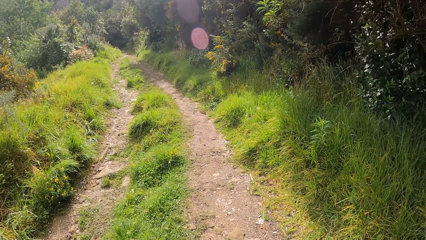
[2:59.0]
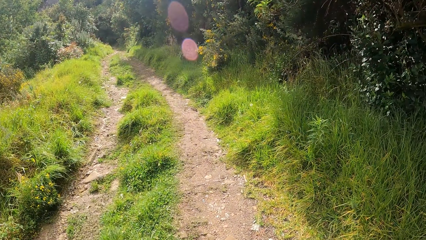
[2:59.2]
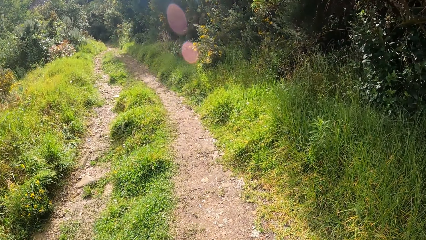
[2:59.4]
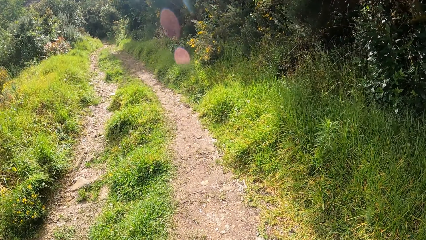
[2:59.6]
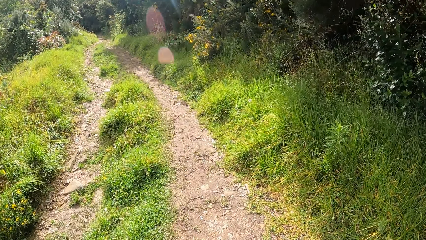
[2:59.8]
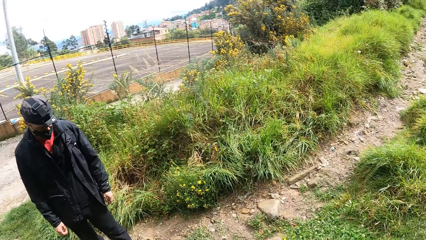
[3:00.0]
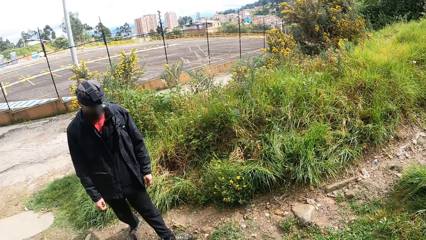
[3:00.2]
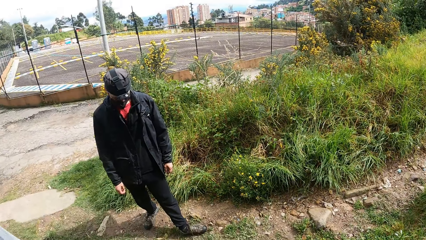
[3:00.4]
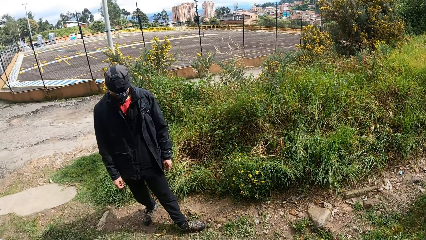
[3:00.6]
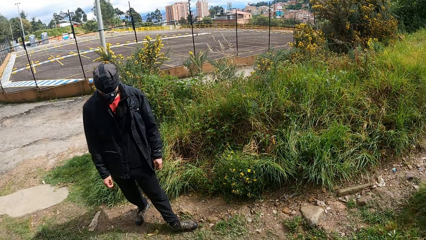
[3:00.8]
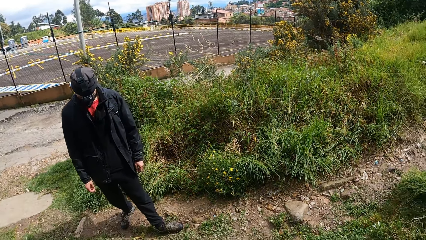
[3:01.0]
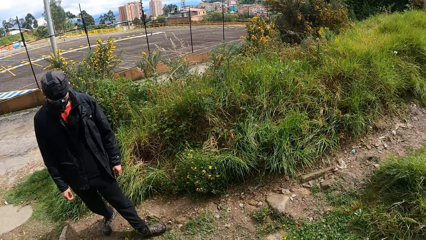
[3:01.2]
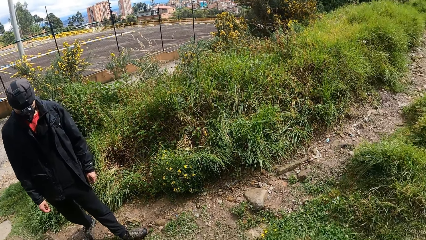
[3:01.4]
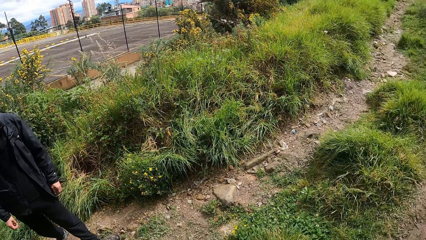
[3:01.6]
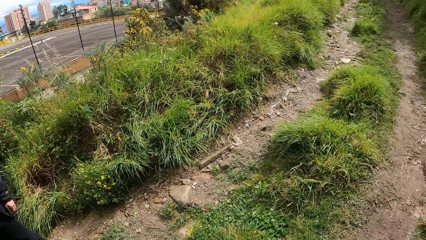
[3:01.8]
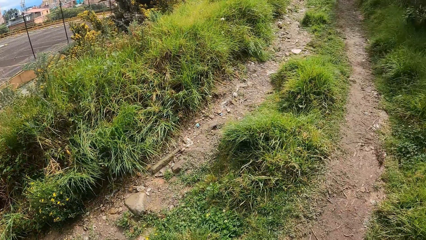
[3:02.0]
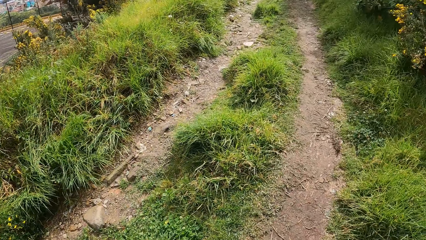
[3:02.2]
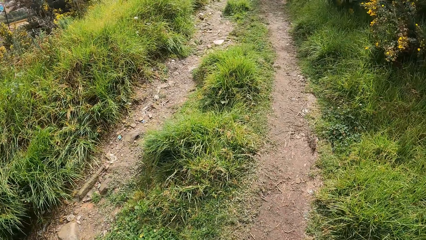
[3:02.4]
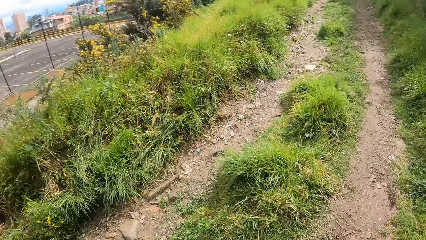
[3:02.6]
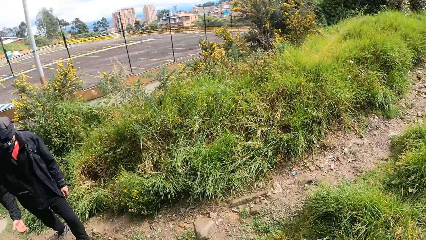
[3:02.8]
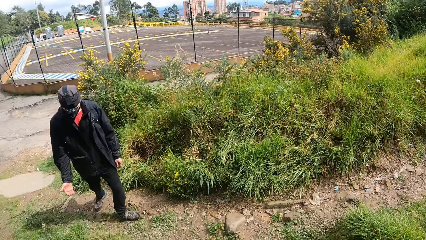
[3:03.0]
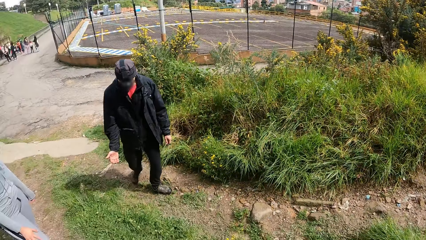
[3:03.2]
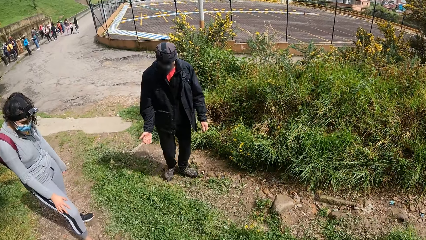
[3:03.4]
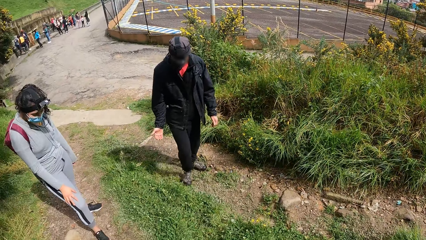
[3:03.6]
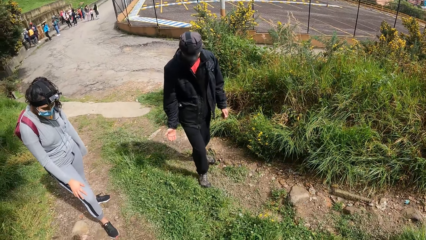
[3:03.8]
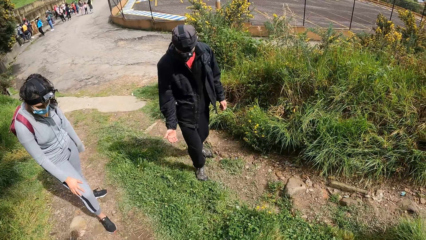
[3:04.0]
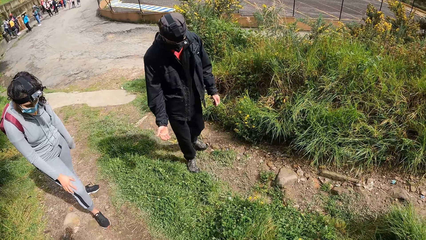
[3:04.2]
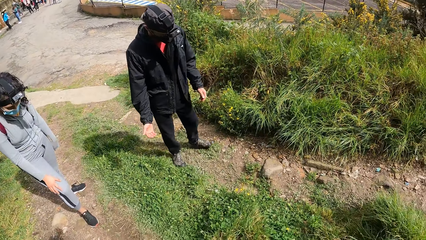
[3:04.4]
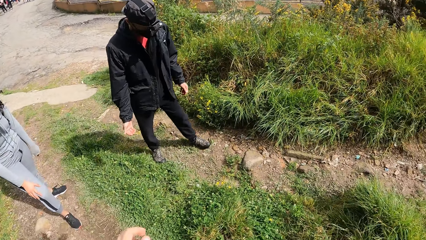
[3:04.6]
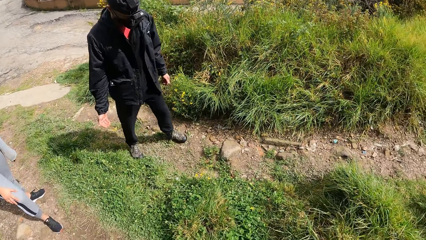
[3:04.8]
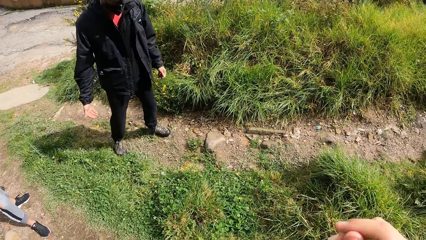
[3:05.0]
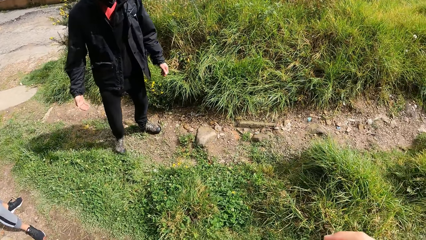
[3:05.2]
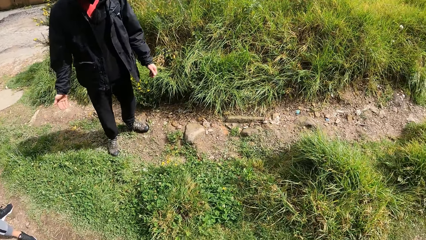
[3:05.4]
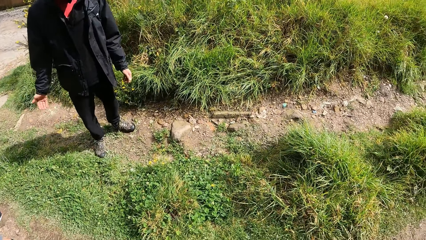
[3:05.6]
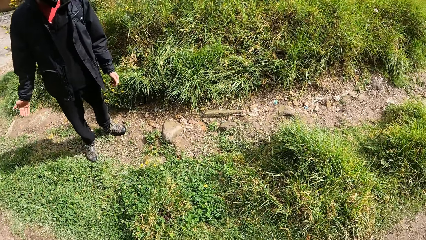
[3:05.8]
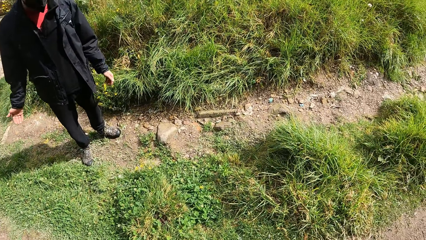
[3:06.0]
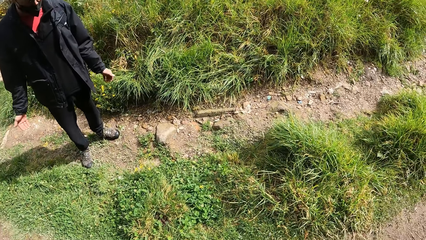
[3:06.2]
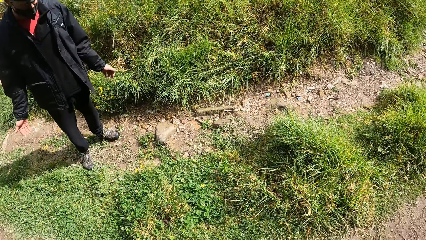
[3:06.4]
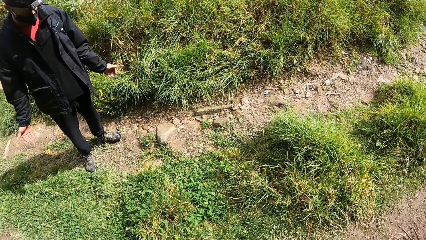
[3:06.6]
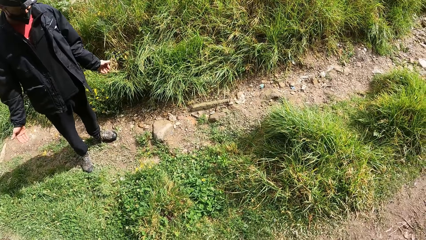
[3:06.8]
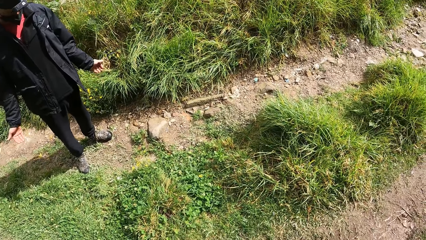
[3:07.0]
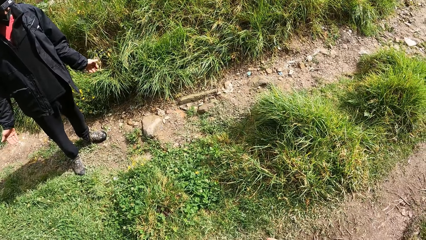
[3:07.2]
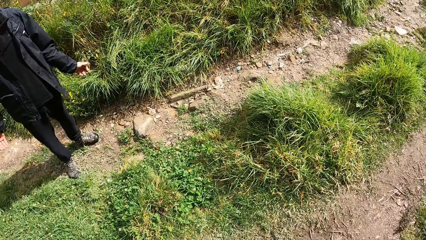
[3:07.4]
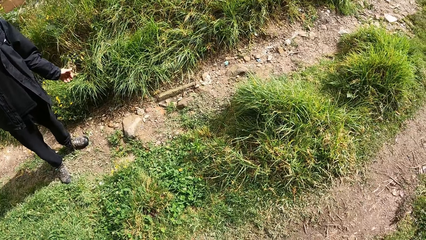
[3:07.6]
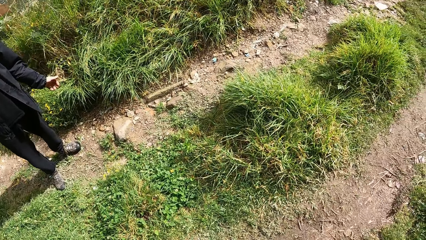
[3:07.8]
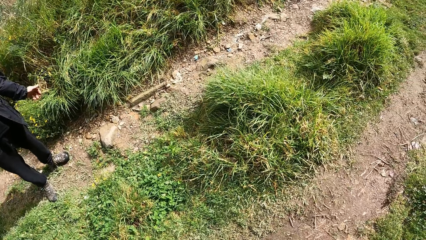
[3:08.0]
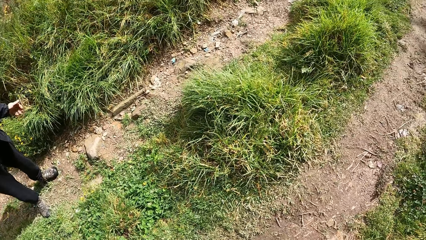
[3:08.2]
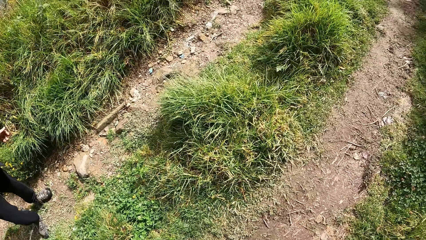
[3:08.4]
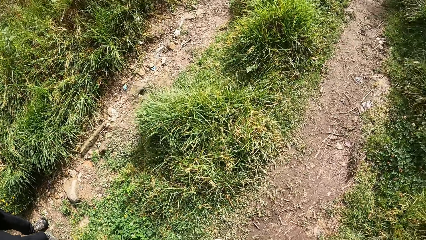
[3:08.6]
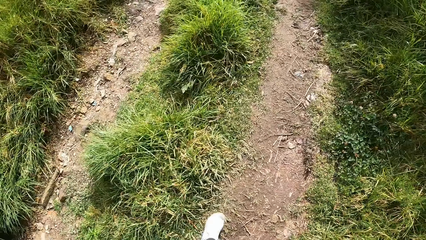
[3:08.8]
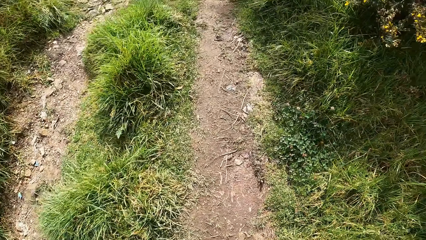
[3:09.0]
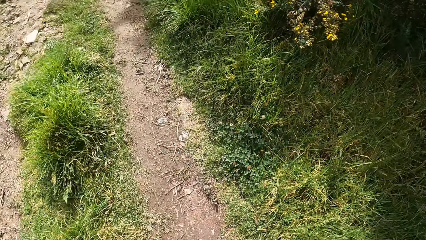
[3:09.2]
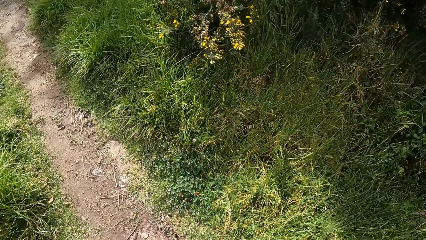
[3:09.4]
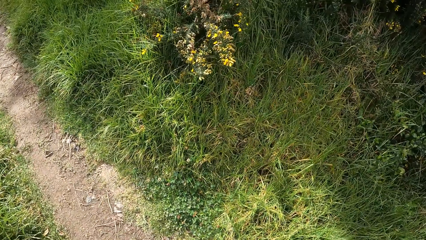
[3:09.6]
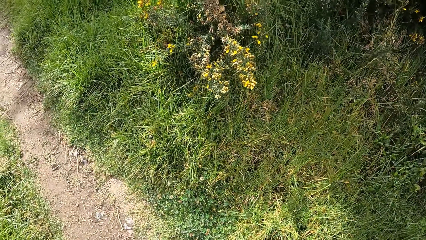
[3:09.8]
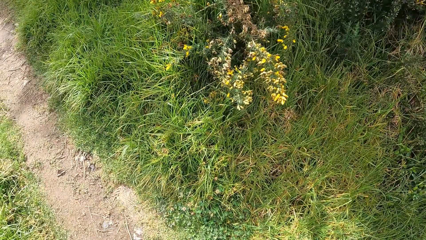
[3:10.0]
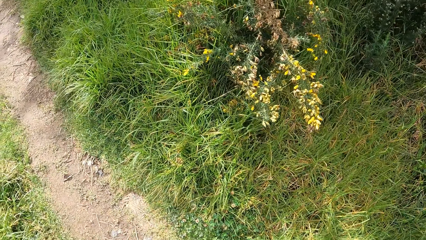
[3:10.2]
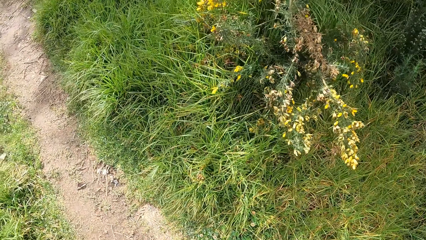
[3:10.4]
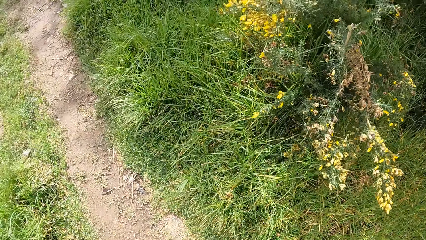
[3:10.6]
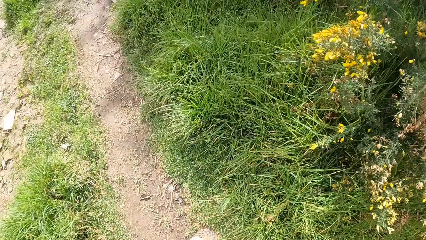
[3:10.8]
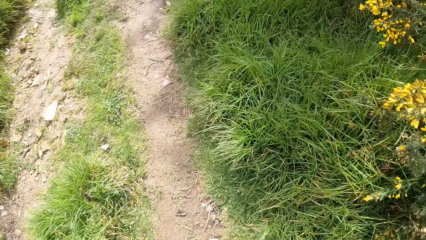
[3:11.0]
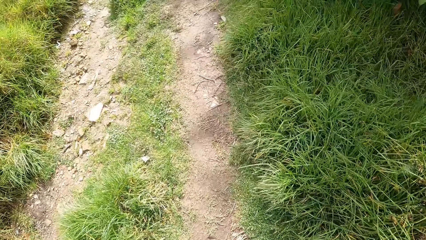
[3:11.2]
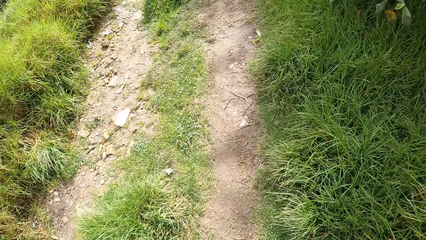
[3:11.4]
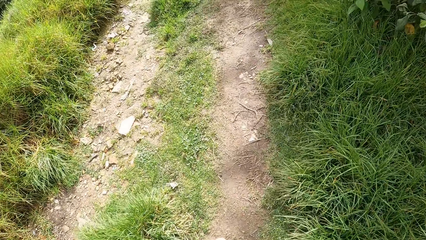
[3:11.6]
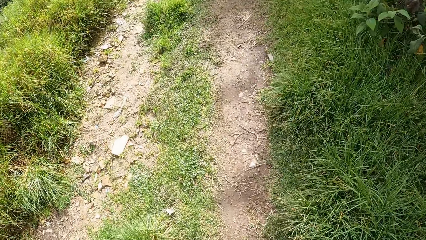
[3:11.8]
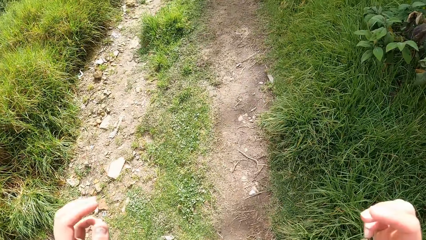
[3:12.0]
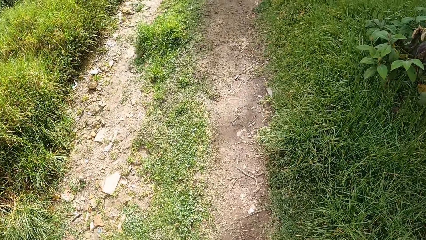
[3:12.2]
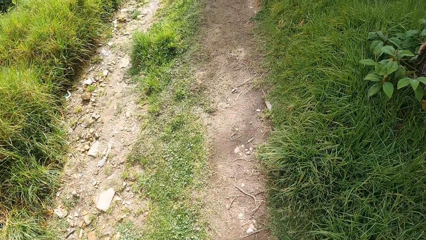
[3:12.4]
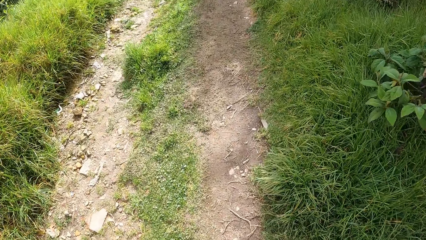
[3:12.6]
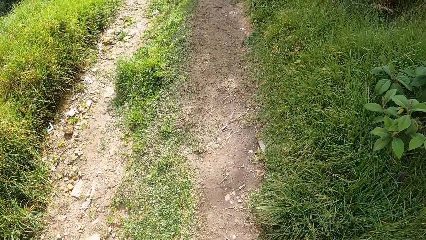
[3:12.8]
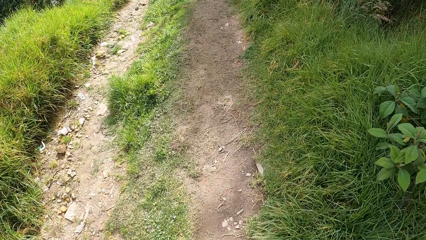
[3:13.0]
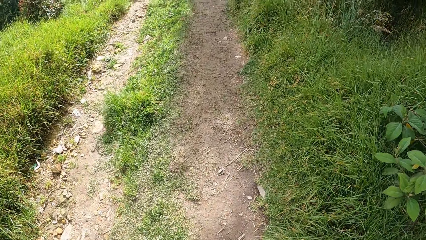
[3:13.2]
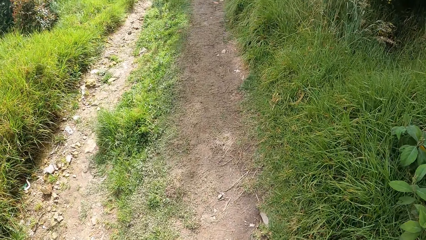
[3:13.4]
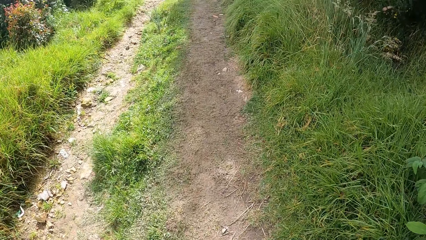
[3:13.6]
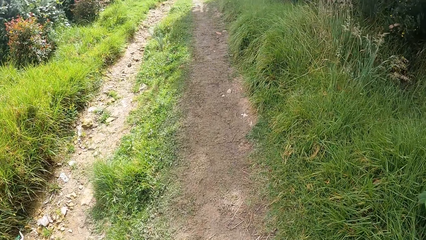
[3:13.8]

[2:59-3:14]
The camera wearer walks around the field. A woman stands at the bush path. The camera wearer walks along the bush path with the woman and a man.
